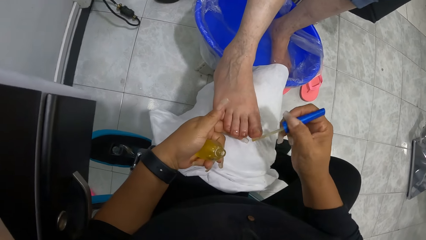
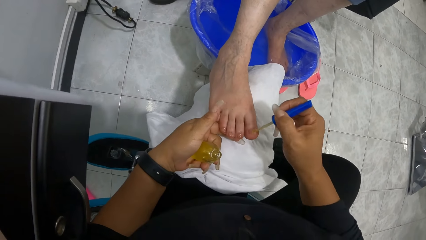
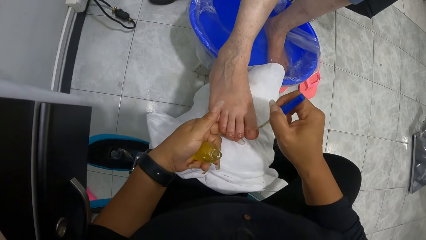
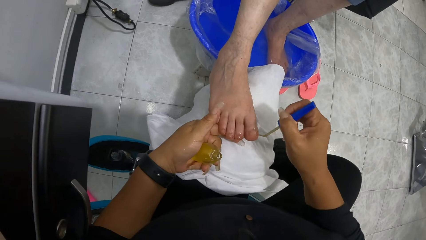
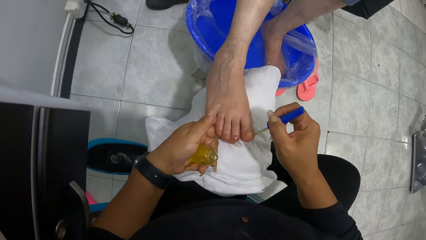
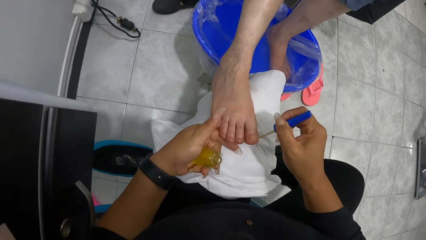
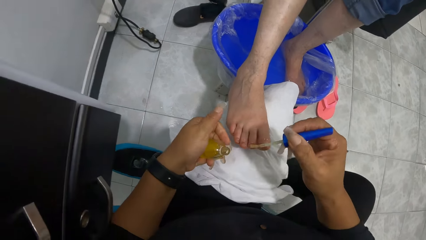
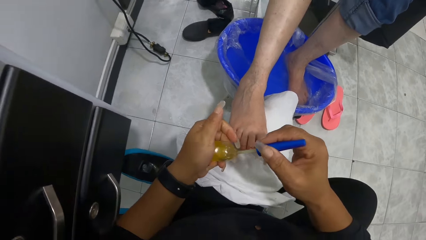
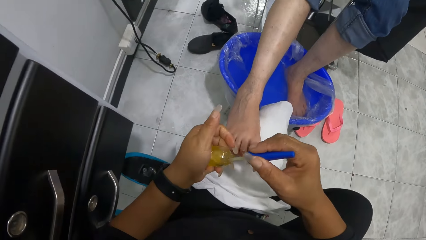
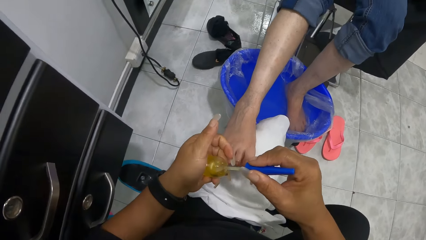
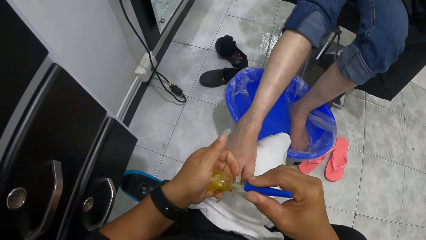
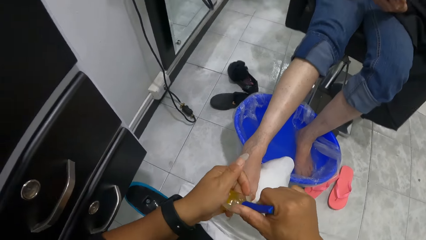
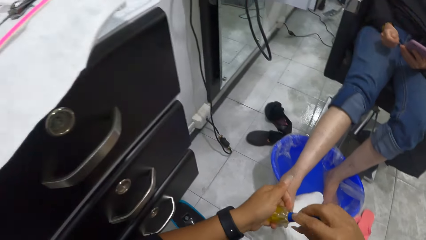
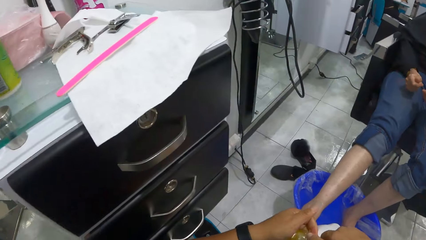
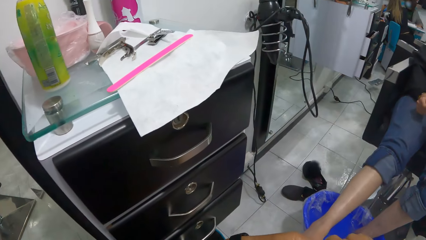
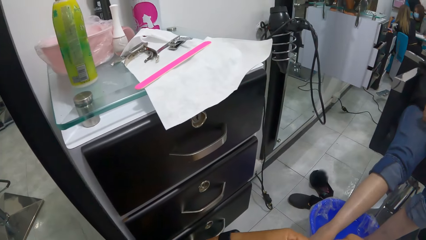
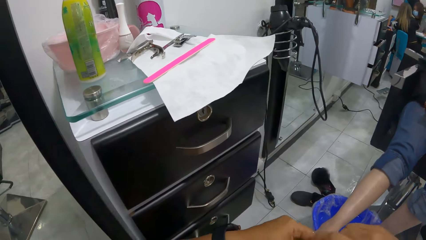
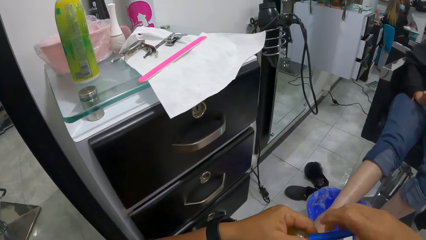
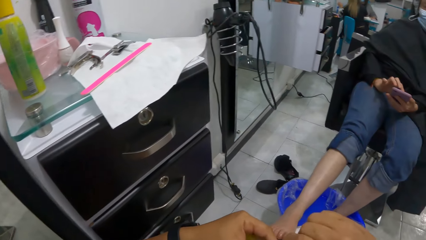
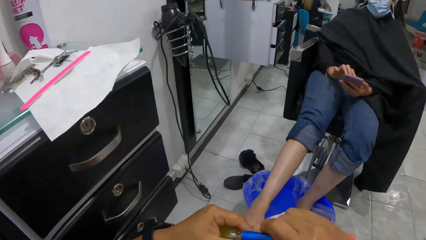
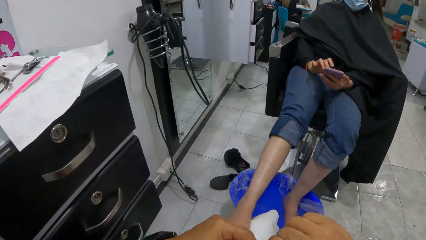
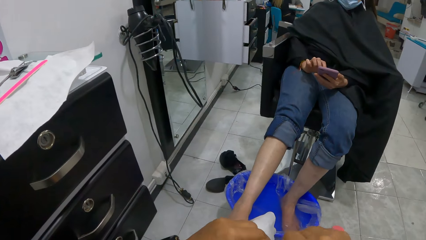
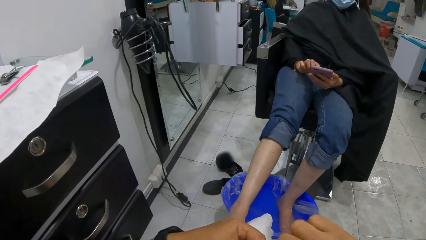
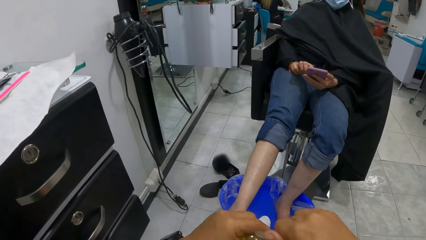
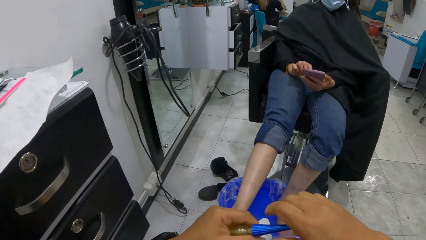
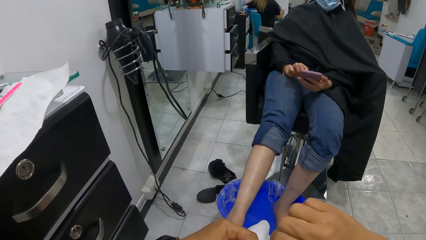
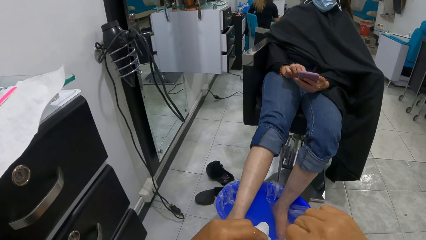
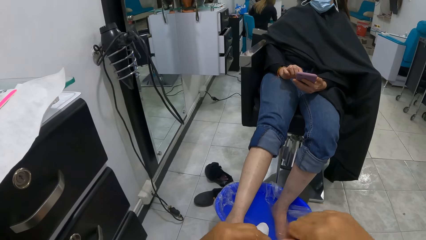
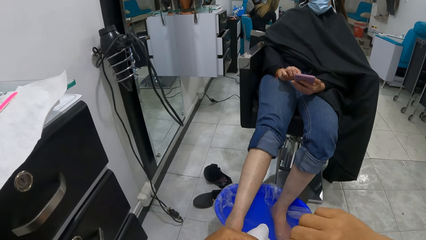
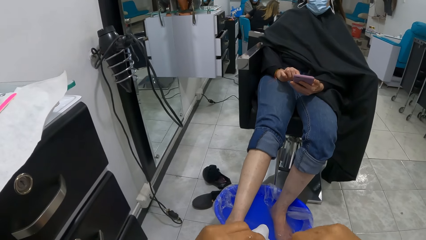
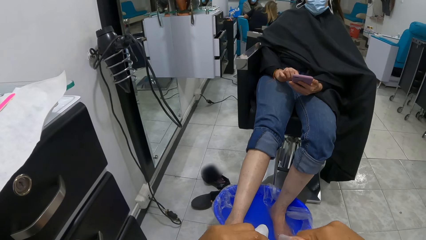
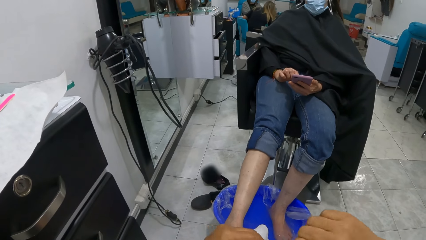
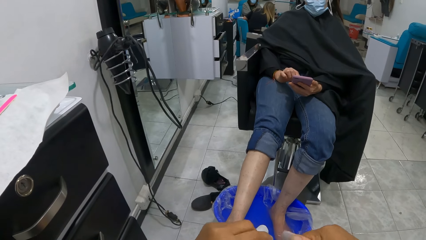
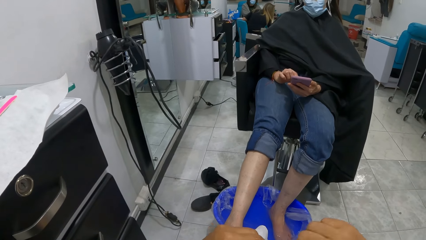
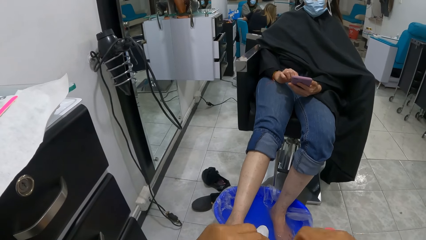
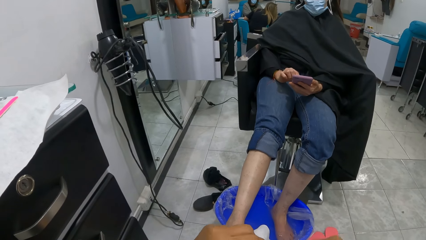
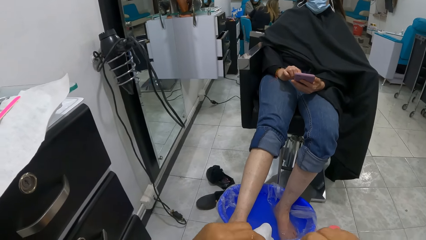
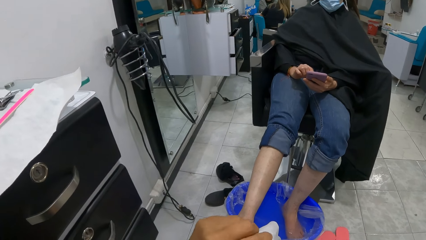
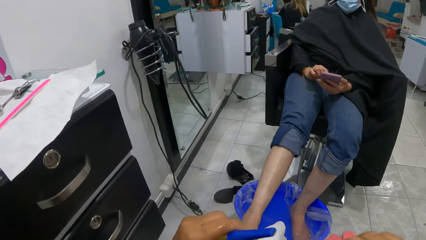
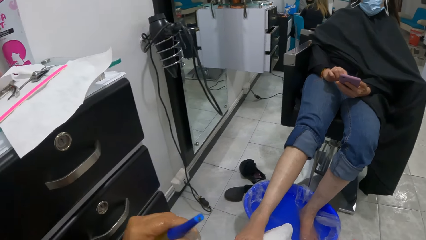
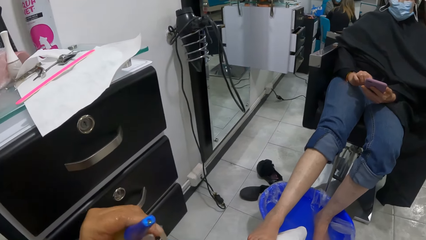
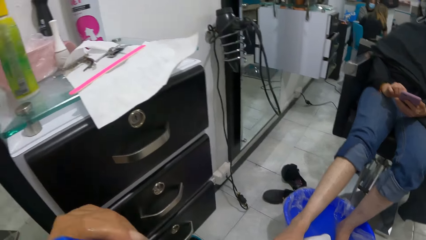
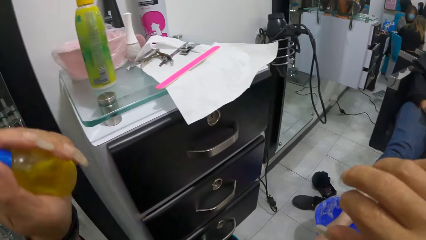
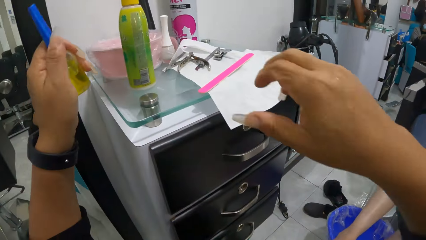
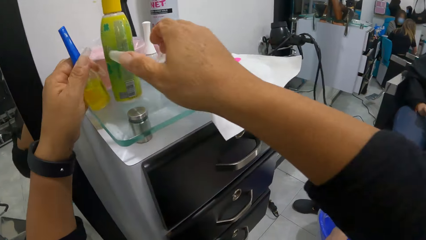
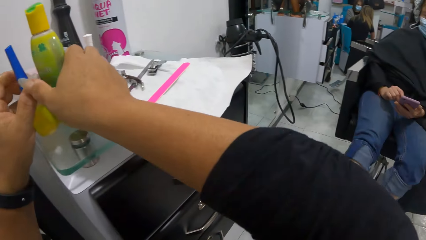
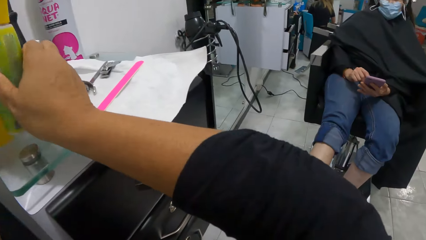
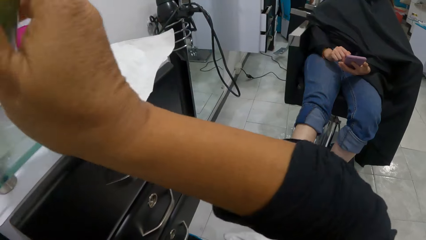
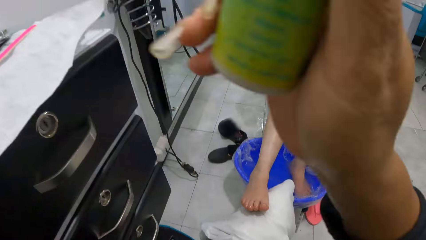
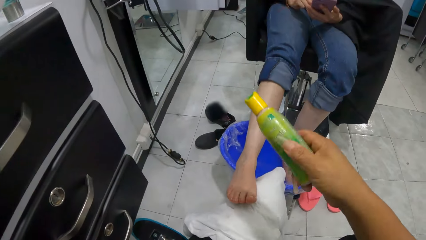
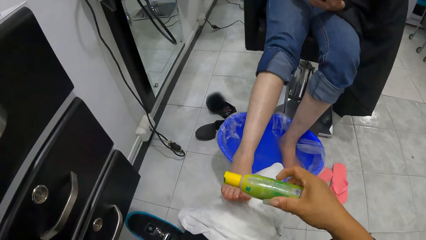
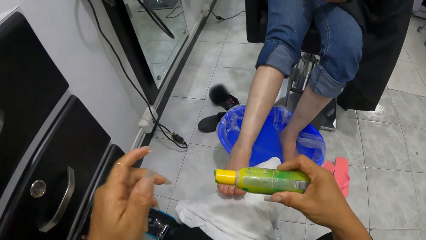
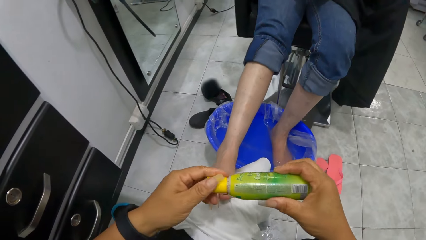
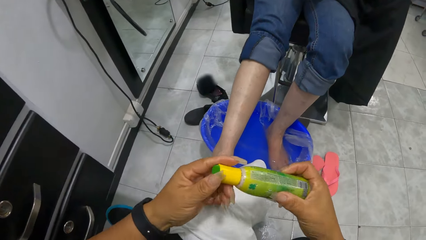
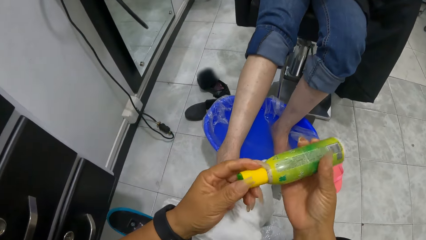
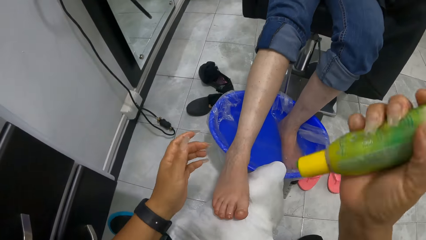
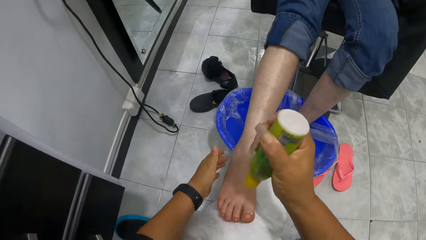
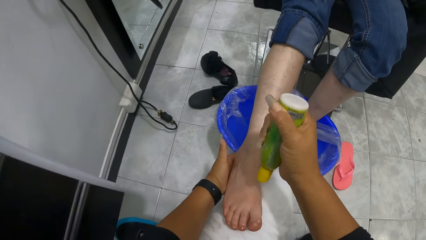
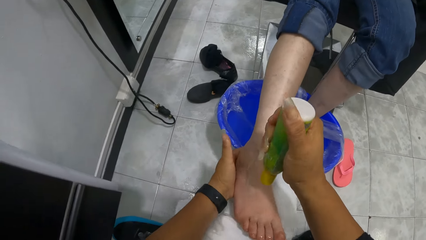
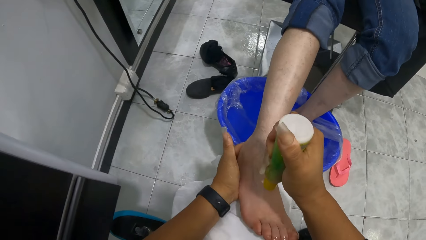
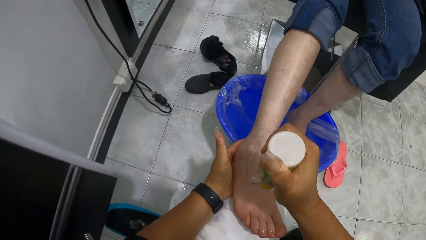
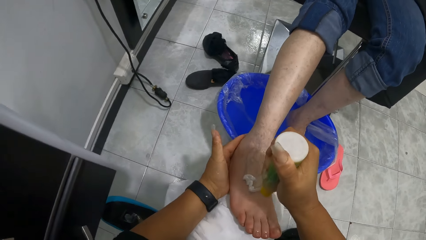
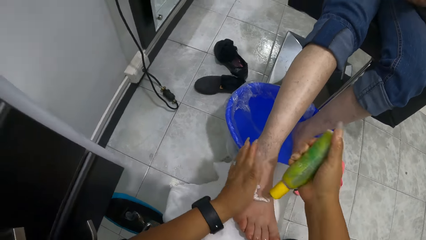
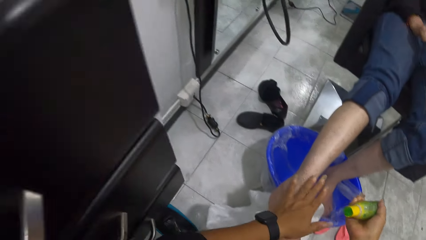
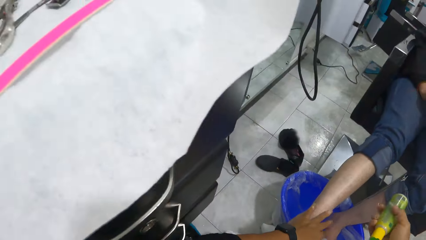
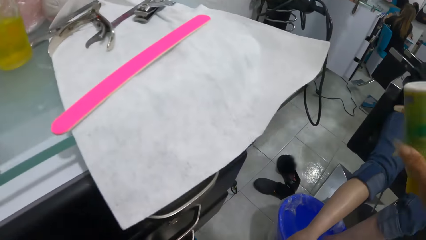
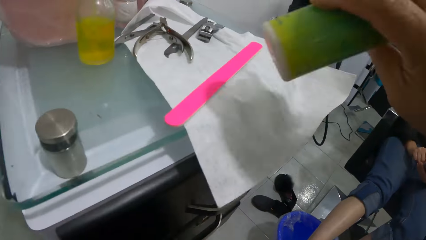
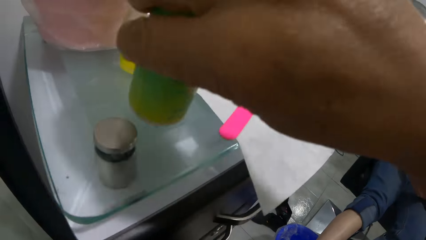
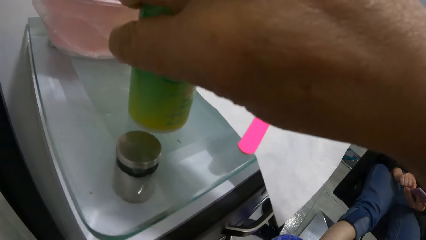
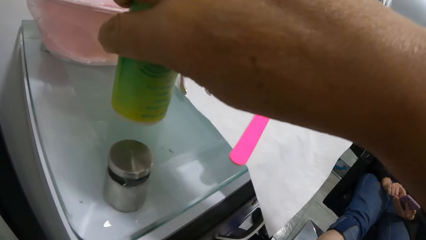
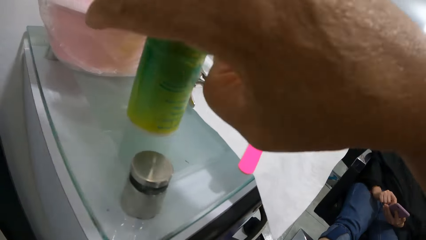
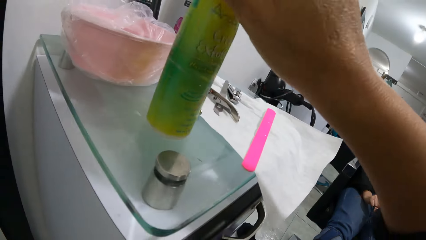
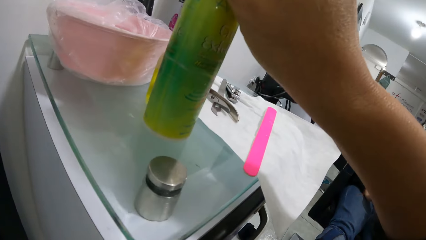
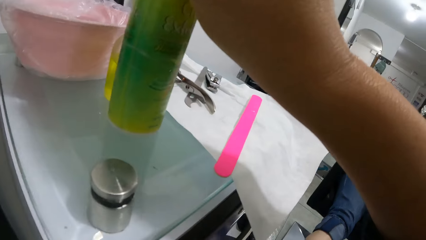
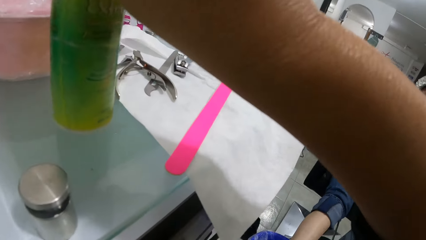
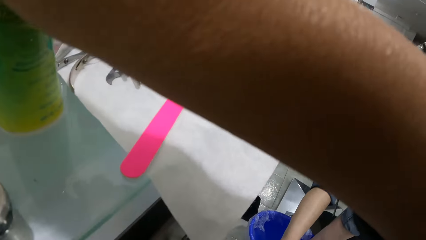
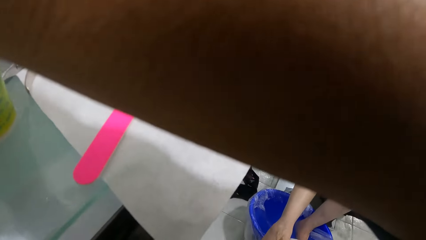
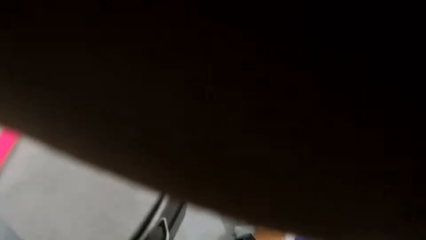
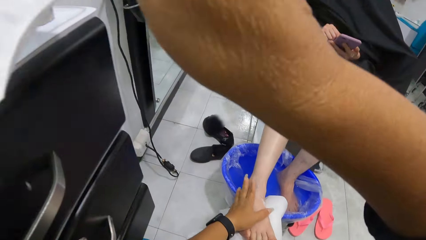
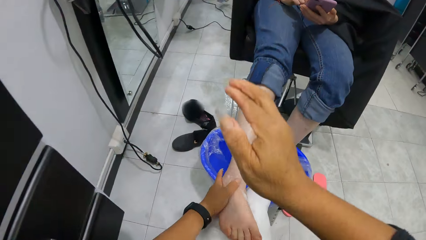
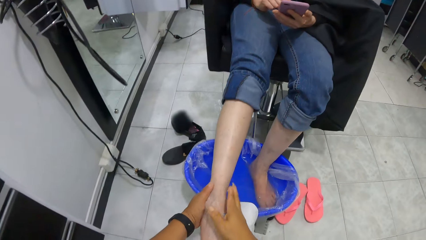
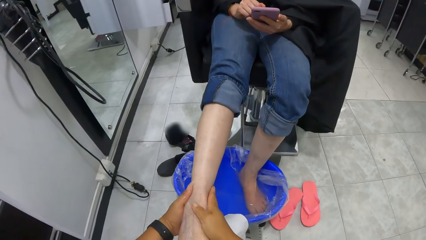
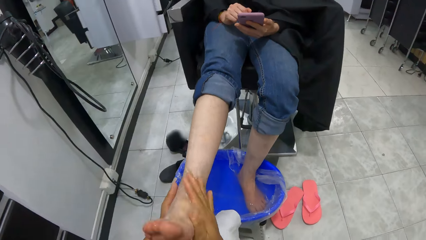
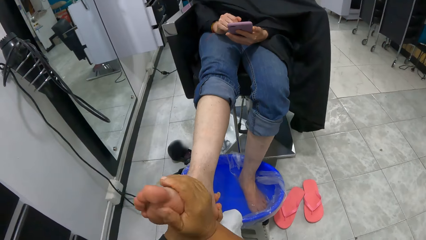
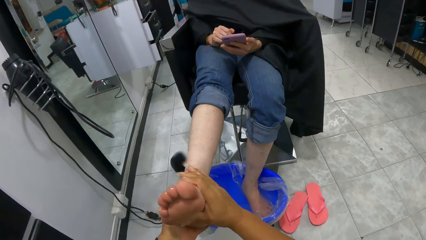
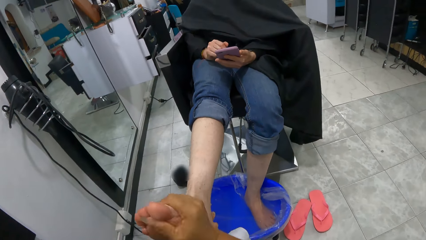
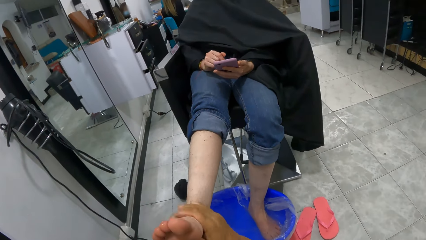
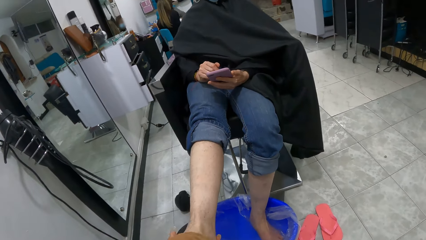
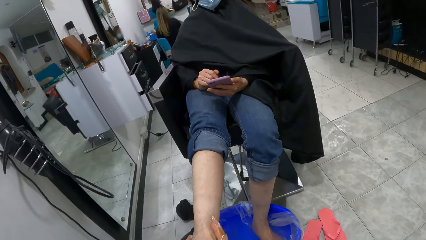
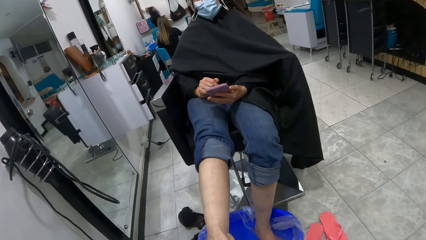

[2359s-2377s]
The camera wearer applies the nail hardener to the finger on the woman's right foot with the nail hardener brush in her right hand. She dips the nail hardener brush in her right hand into the bottle of nail hardener in her left hand. She closes the cover of the bottle of nail hardener in her left hand with her right hand. The woman operates a phone in her left hand with her right hand. The camera wearer places the bottle of nail hardener on the table with her left hand. She picks up the bottle of cream from the table with her right hand. She flips the lid of the bottle of cream in her right hand with her left hand. She squeezes the bottle of cream in her right hand on the woman's right foot. She rubs the cream on the woman's right foot with her left hand. She places the bottle of cream on the table with her right hand. She places her right hand on the woman's right foot. She lifts the woman's right foot with her left hand. She massages the woman's right foot with both her hands.
